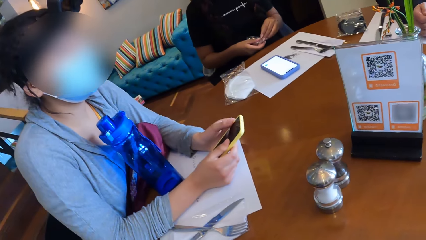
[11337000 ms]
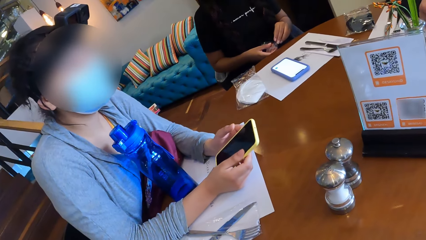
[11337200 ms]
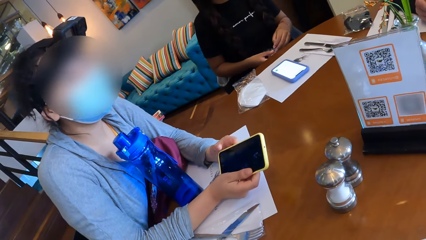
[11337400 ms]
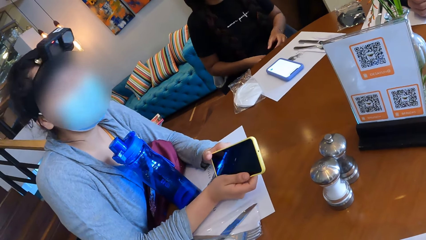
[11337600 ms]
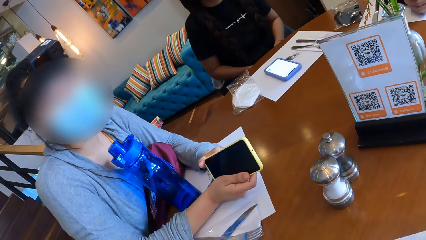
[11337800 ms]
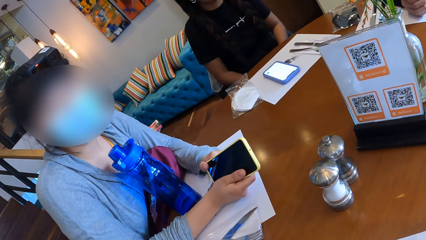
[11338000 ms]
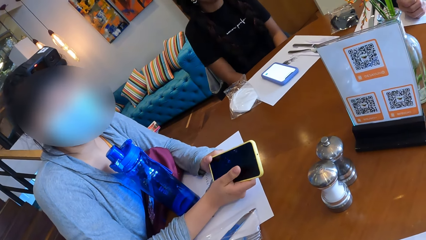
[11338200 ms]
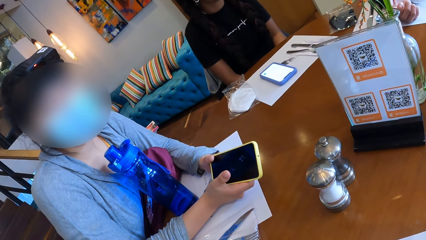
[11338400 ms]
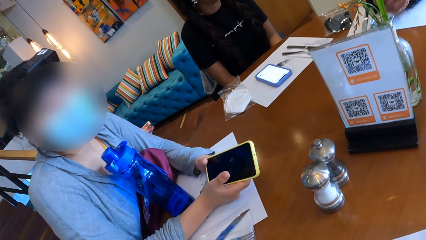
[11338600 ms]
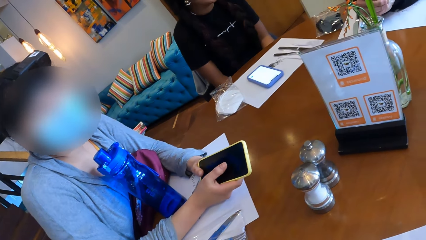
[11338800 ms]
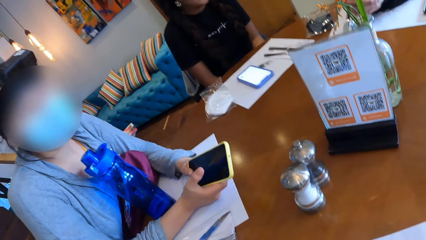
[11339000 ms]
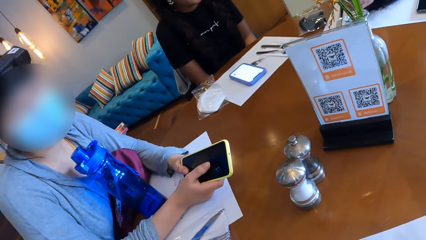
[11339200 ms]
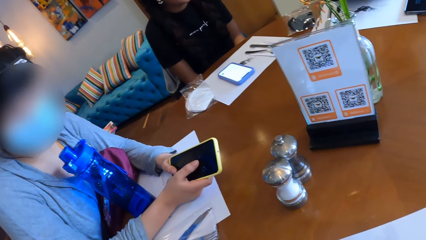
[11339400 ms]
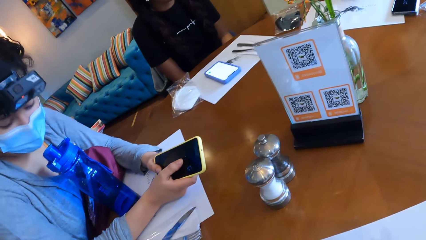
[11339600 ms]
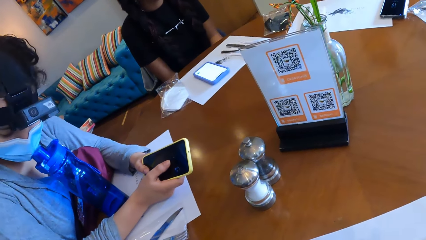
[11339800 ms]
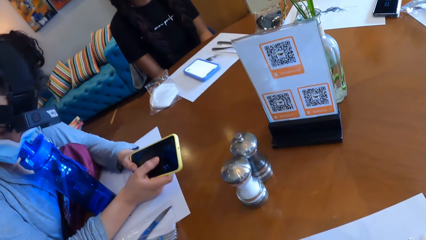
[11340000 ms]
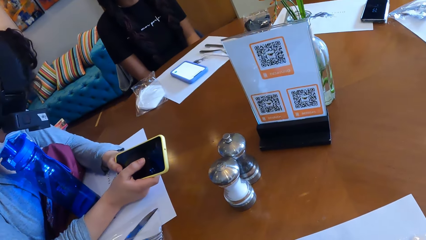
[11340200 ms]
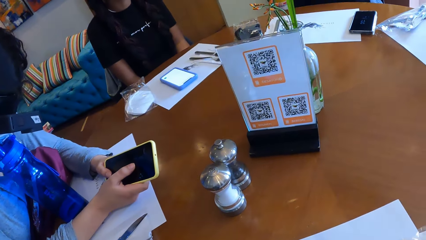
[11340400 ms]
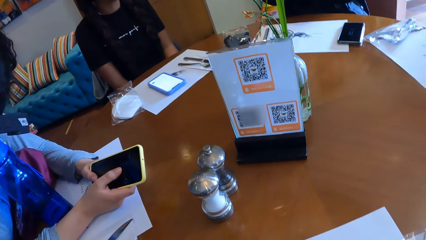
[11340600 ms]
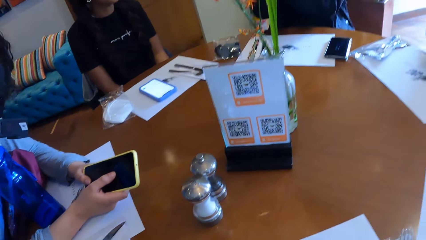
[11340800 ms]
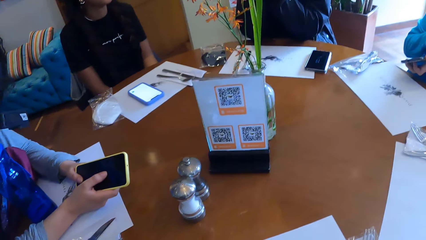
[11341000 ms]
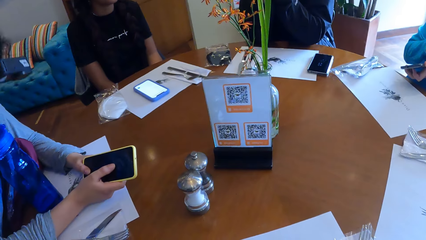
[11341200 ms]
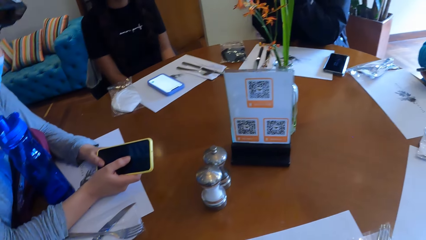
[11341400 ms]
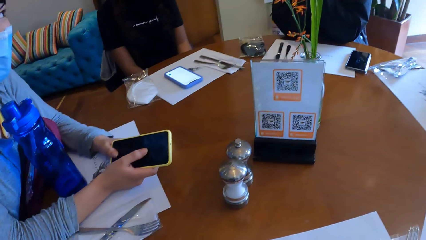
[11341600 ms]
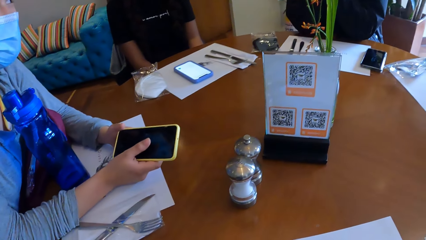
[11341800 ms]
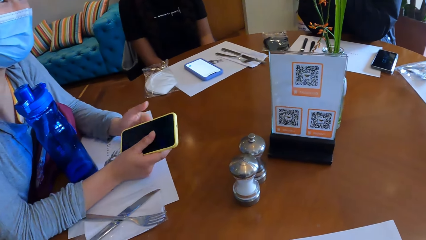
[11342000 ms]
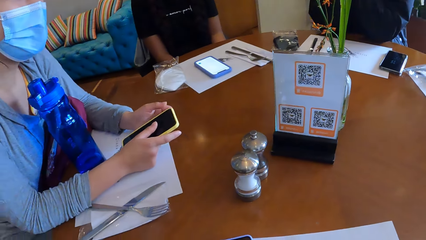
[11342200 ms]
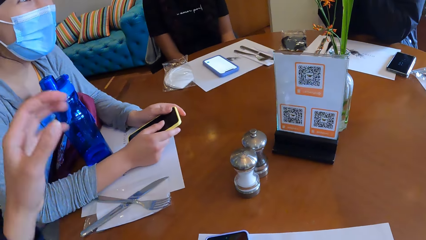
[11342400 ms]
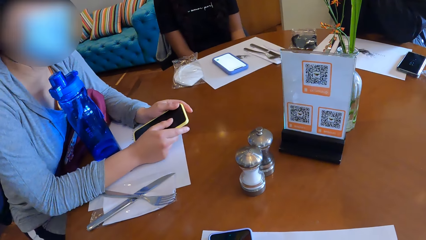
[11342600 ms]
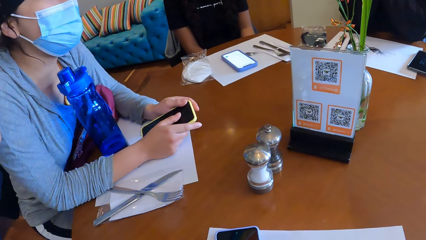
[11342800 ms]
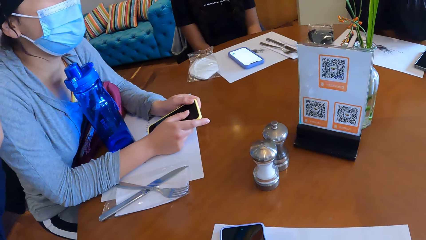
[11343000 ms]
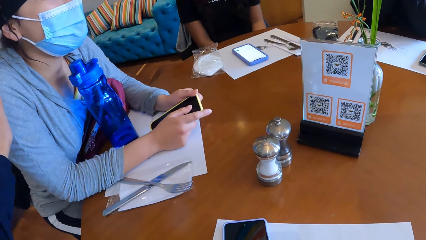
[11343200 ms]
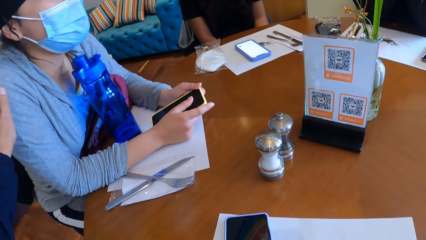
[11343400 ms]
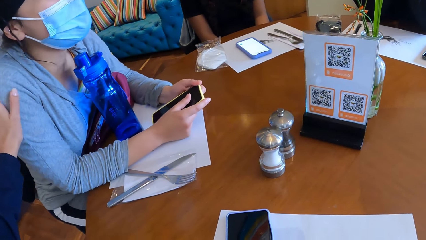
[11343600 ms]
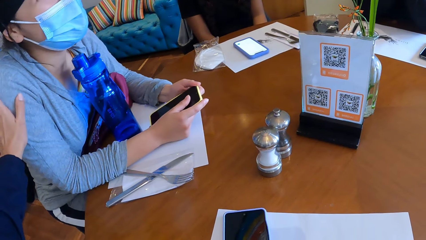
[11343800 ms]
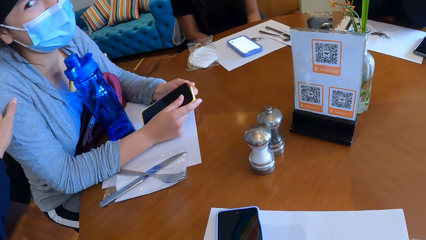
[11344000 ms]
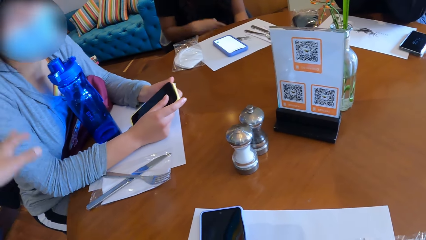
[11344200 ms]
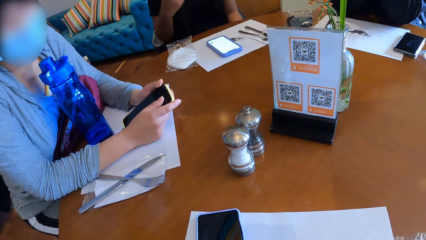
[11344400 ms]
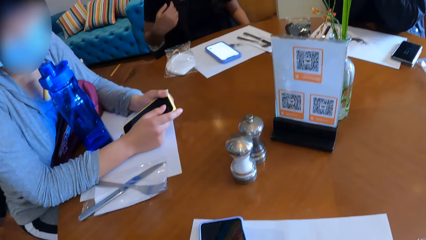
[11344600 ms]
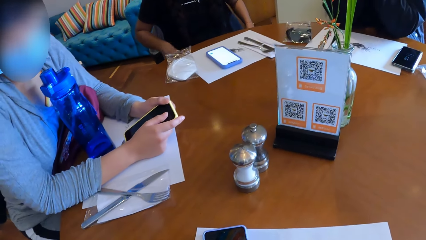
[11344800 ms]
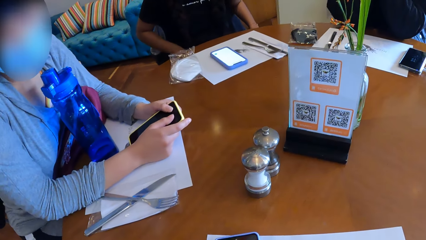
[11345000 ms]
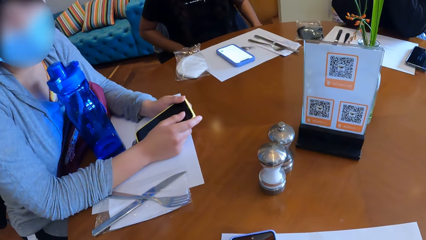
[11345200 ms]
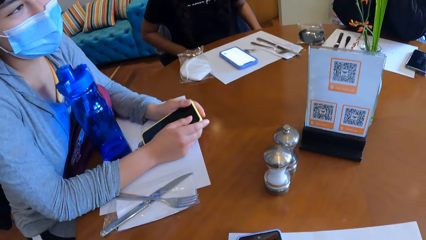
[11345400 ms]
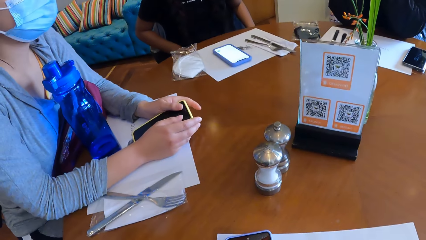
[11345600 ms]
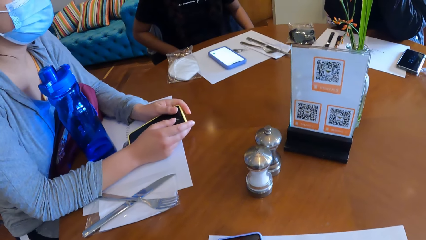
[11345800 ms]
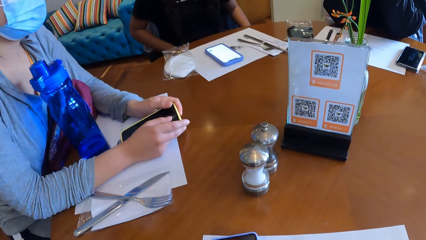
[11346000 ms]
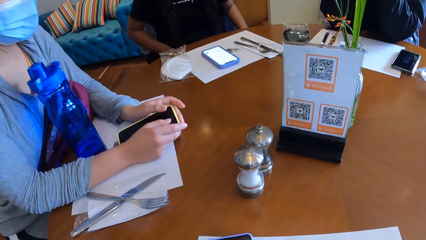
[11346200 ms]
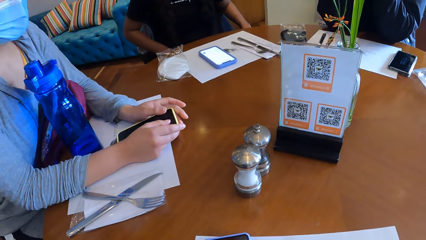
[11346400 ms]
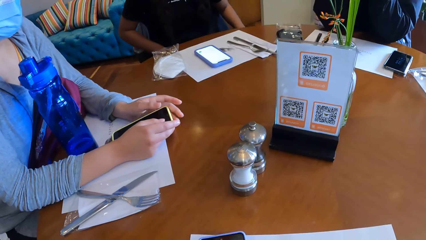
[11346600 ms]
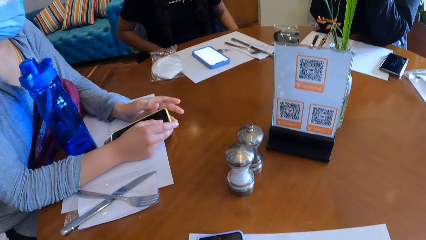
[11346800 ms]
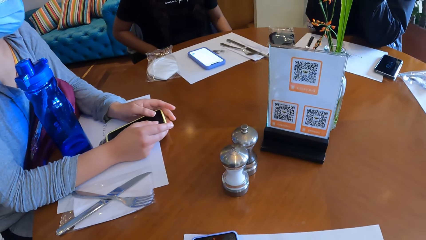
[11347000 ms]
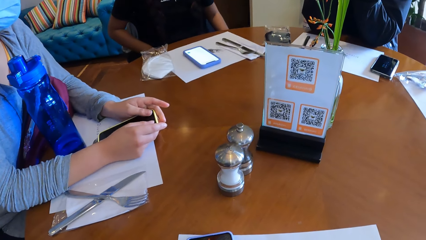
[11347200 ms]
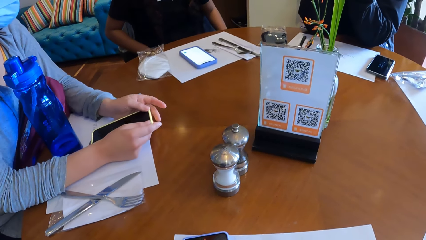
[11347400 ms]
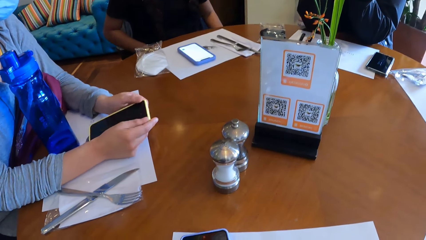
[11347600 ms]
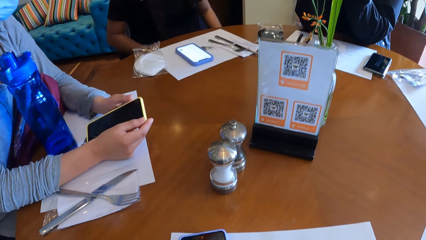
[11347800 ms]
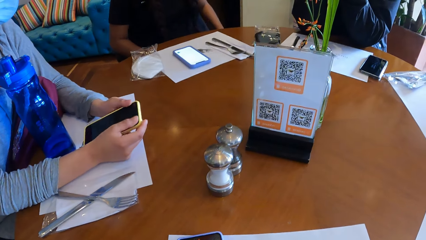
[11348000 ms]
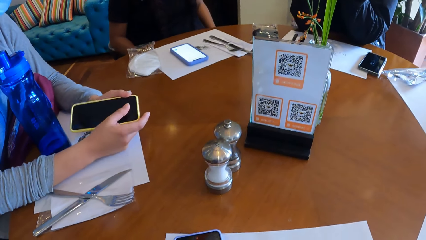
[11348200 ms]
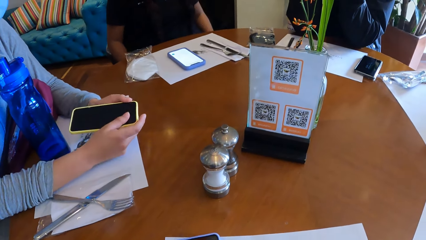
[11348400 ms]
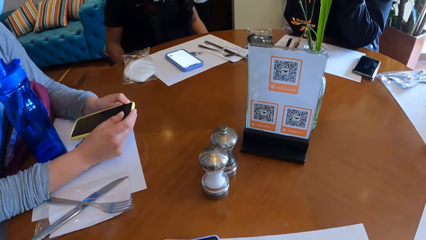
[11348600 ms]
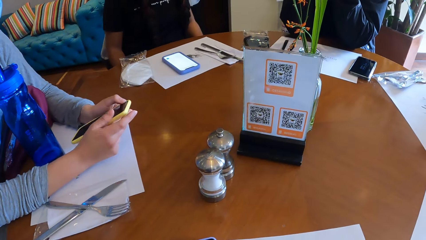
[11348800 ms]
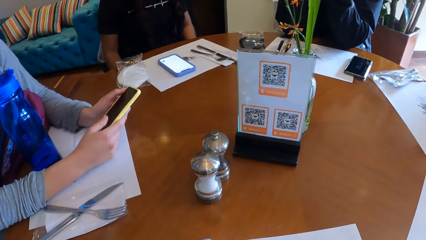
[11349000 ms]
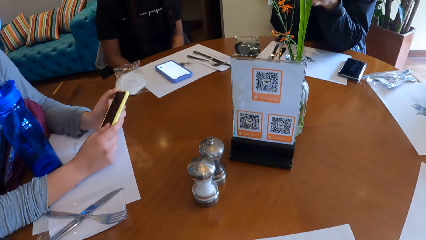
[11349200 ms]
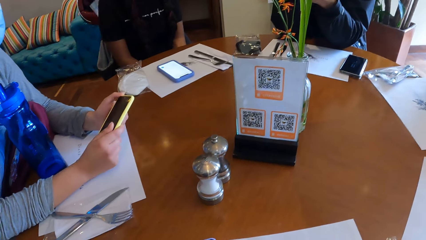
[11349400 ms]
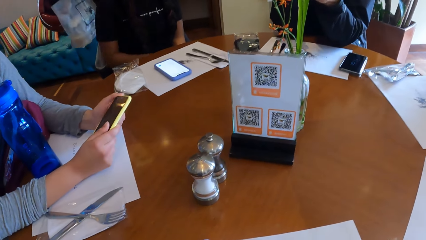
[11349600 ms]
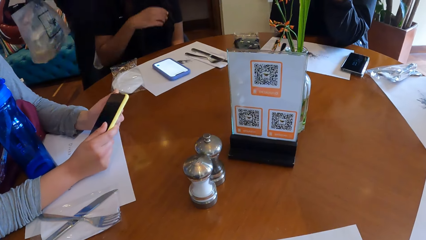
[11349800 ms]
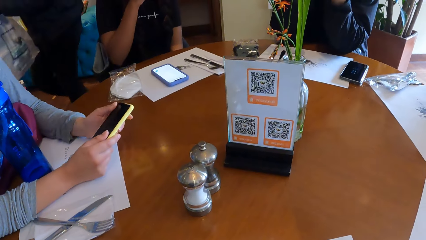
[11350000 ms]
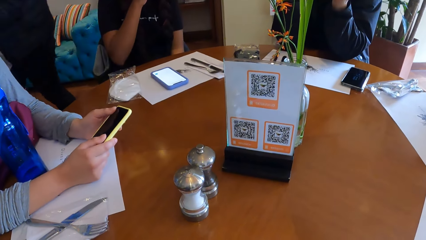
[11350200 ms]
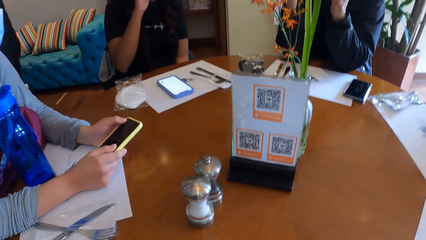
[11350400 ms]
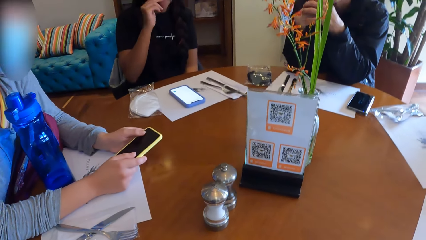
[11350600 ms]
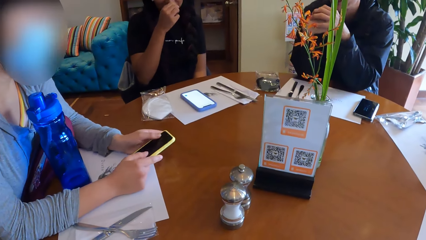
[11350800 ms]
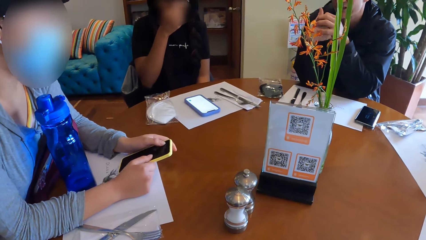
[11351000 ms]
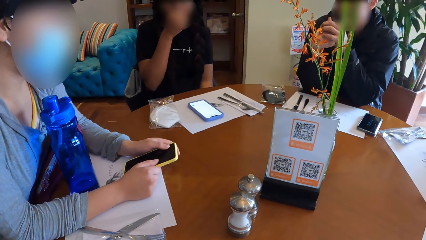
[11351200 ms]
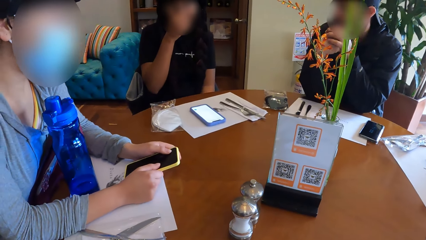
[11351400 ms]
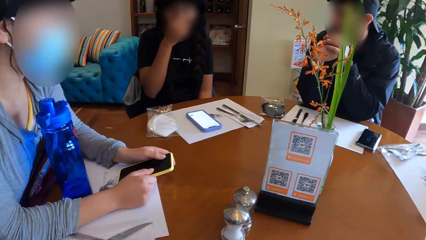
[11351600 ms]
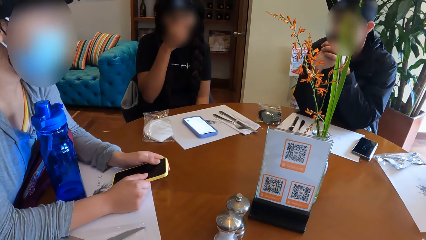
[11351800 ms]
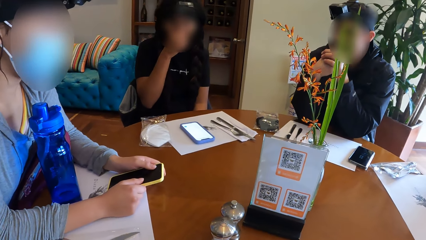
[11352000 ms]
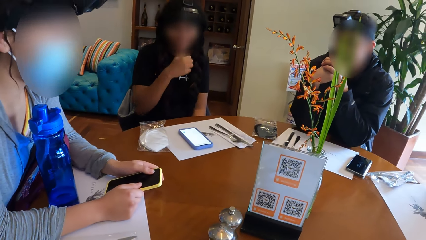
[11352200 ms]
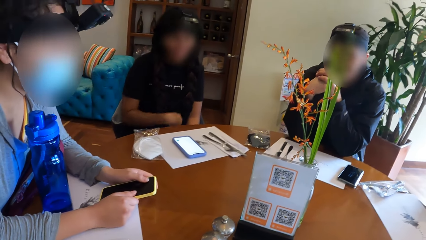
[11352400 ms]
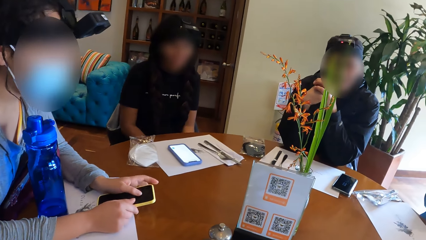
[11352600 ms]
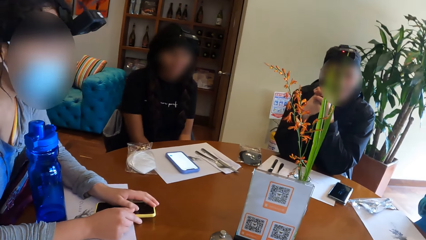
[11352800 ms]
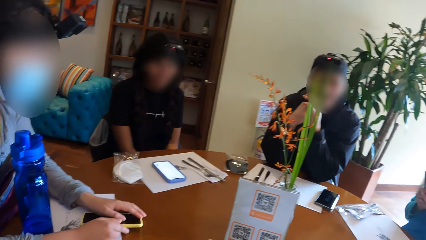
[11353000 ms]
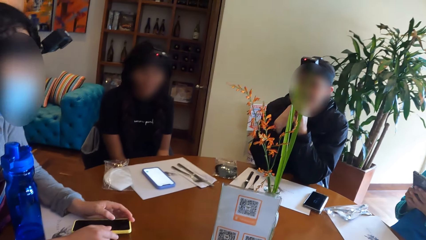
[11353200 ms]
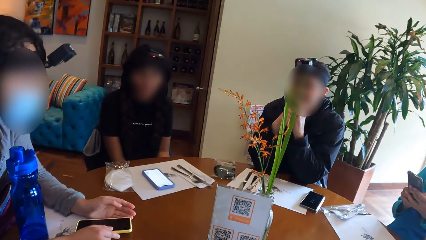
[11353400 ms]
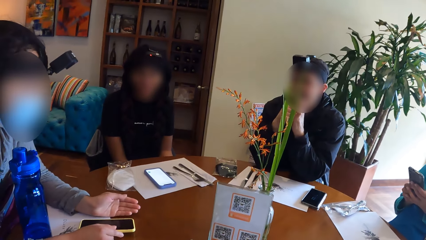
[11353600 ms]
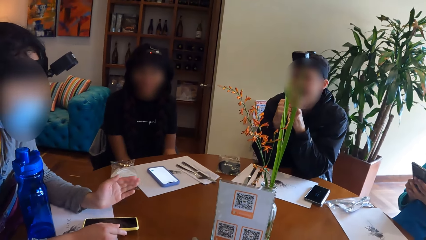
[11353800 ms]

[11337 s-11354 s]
The camera wearer touches a woman. They look around in the restaurant. The woman cleans her nose with her right hand.
